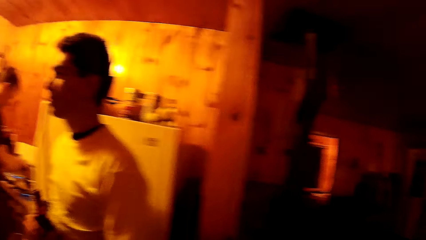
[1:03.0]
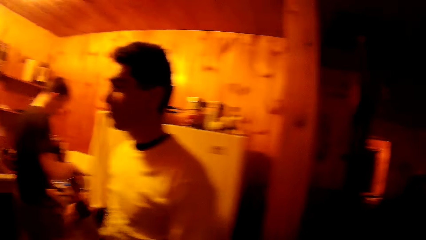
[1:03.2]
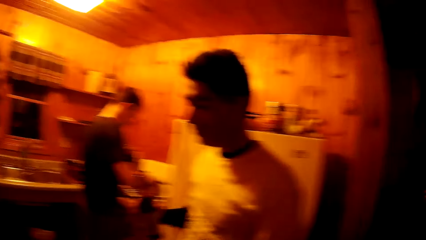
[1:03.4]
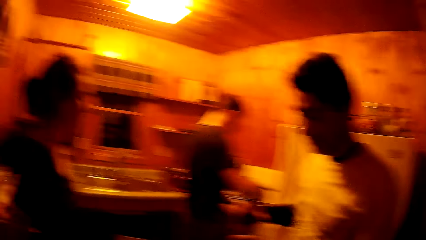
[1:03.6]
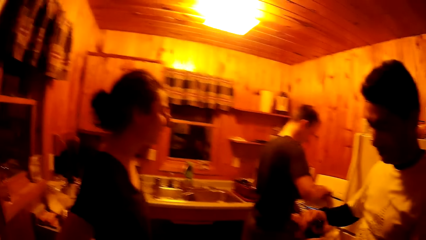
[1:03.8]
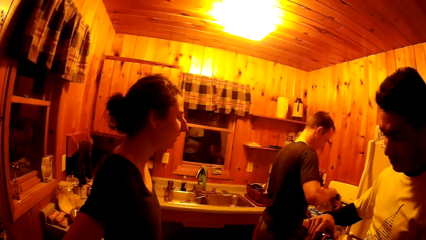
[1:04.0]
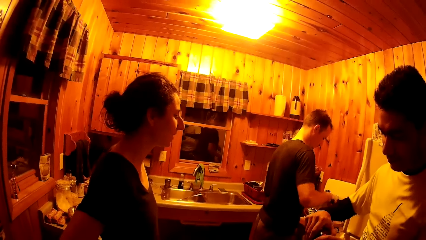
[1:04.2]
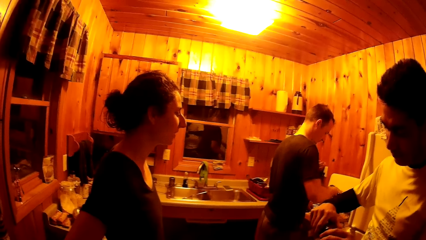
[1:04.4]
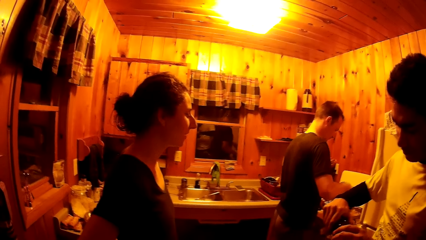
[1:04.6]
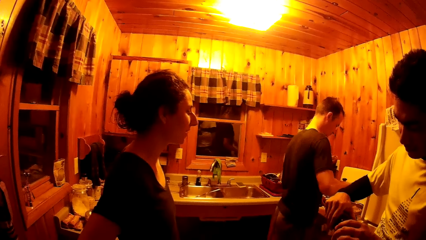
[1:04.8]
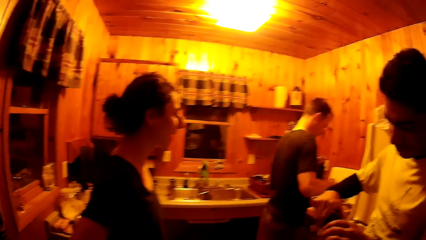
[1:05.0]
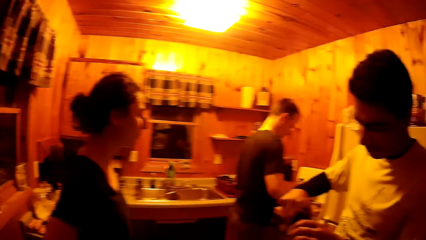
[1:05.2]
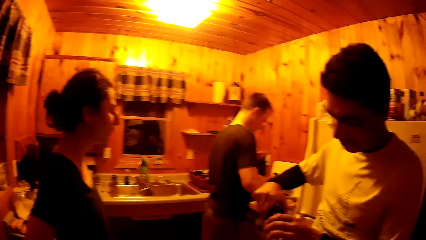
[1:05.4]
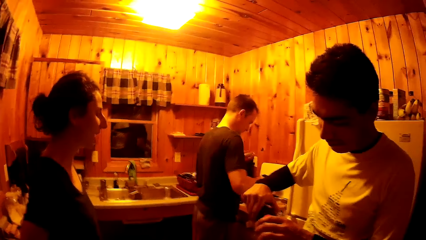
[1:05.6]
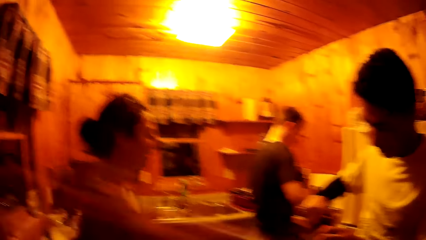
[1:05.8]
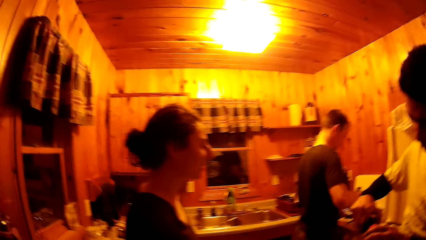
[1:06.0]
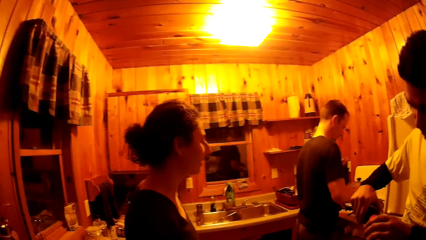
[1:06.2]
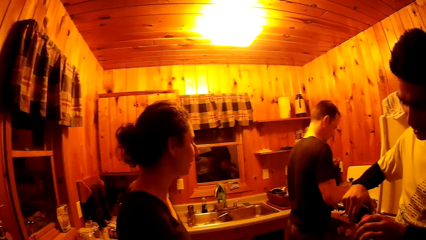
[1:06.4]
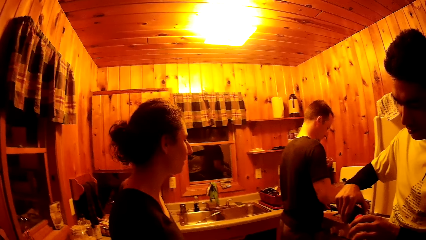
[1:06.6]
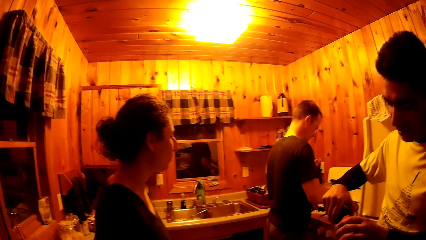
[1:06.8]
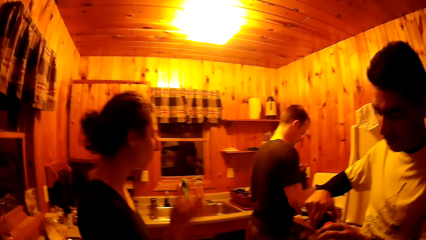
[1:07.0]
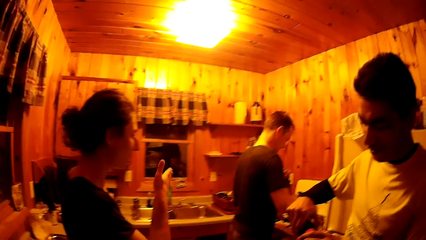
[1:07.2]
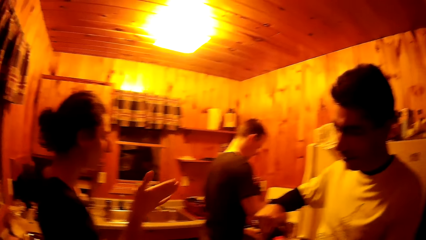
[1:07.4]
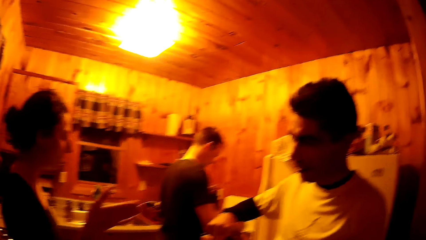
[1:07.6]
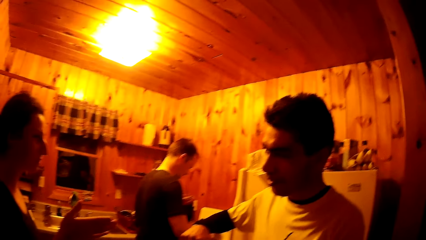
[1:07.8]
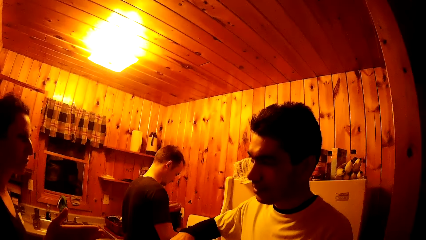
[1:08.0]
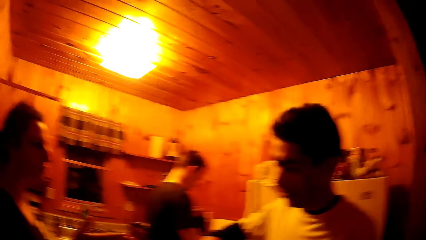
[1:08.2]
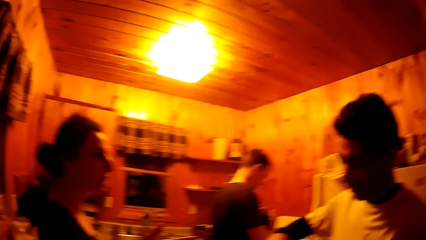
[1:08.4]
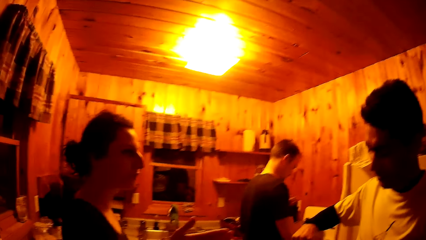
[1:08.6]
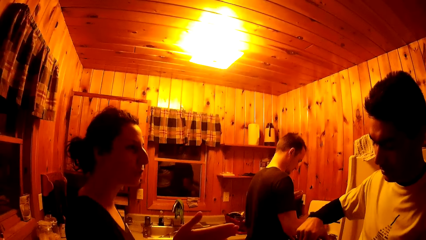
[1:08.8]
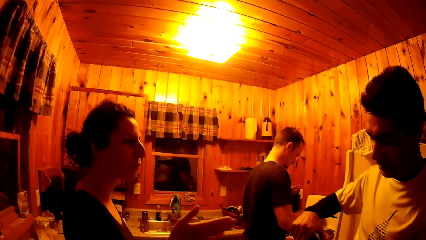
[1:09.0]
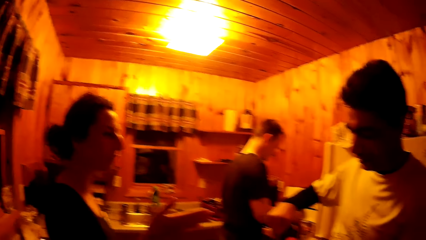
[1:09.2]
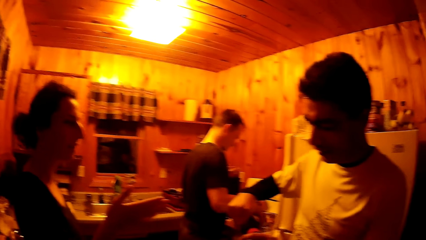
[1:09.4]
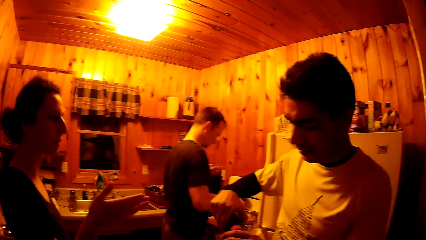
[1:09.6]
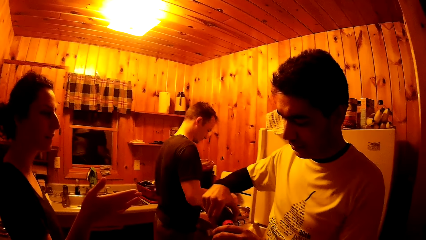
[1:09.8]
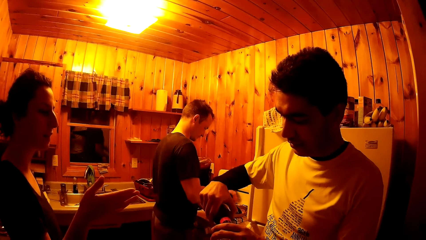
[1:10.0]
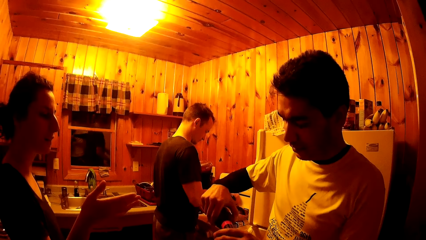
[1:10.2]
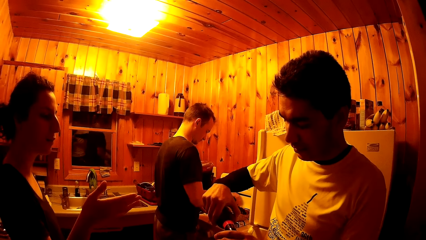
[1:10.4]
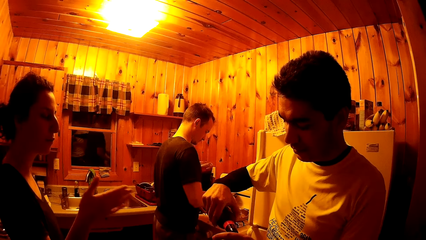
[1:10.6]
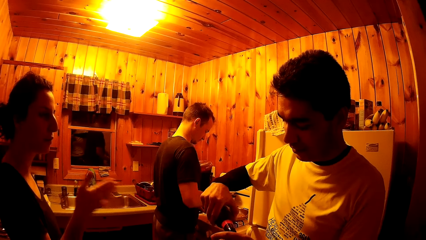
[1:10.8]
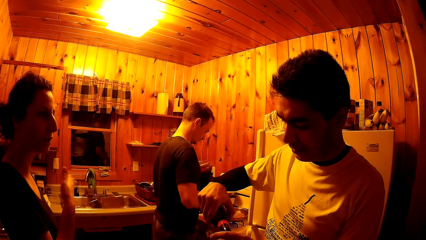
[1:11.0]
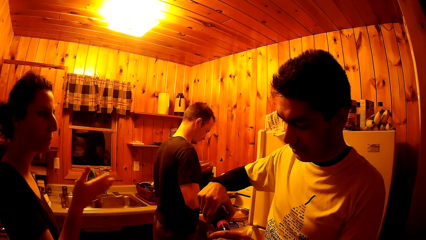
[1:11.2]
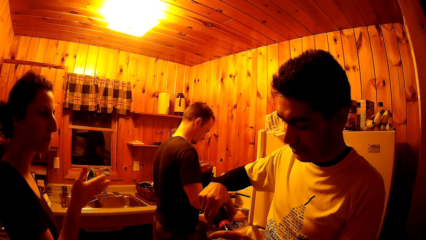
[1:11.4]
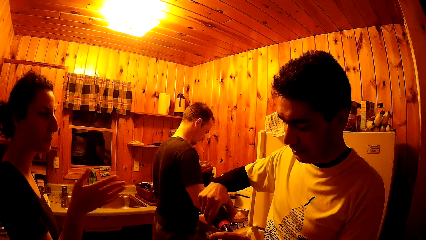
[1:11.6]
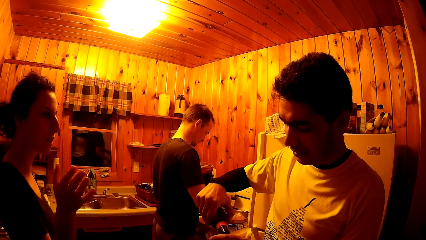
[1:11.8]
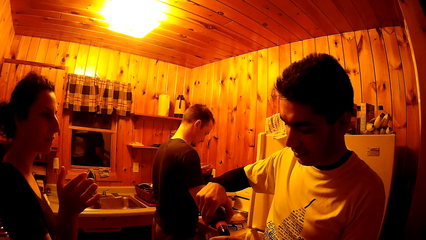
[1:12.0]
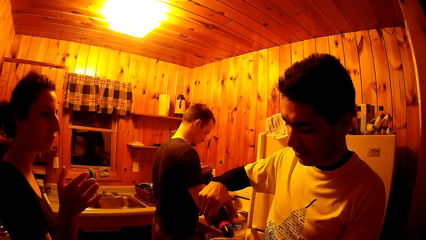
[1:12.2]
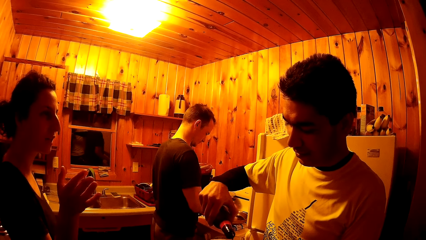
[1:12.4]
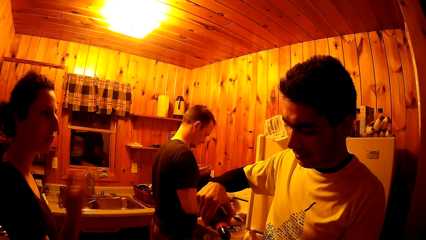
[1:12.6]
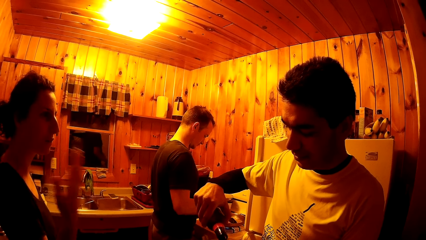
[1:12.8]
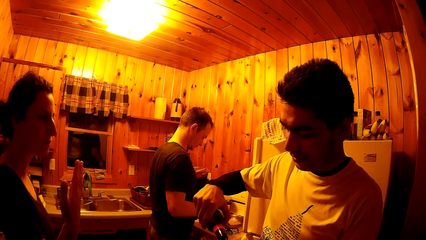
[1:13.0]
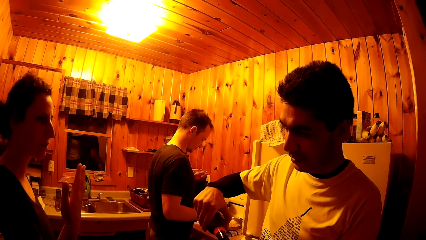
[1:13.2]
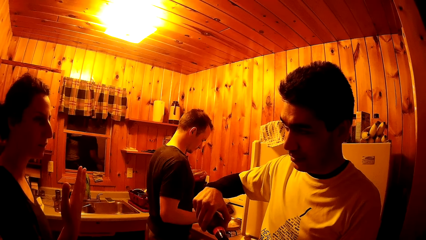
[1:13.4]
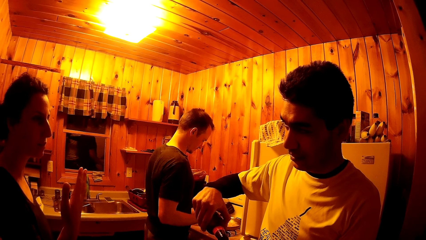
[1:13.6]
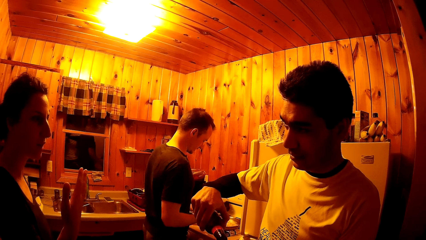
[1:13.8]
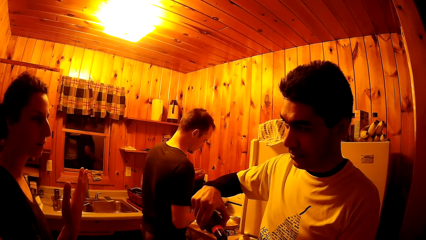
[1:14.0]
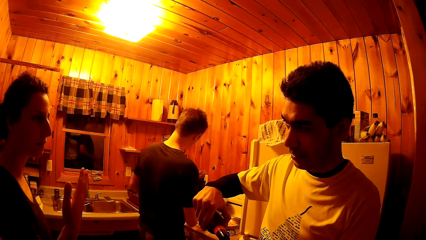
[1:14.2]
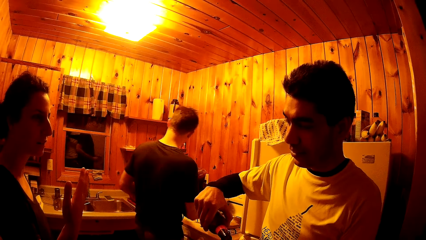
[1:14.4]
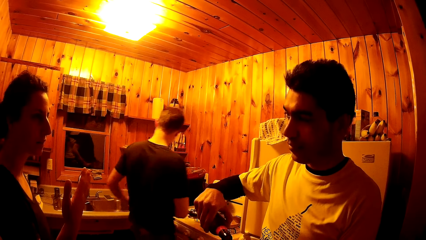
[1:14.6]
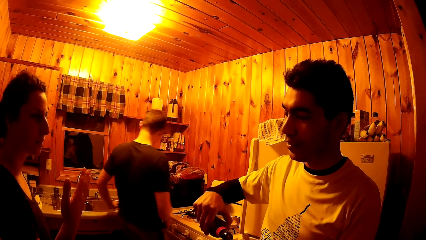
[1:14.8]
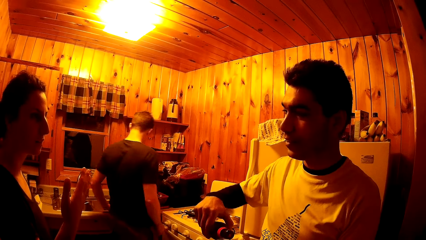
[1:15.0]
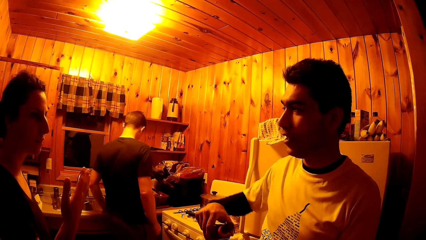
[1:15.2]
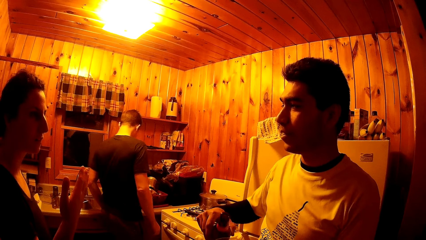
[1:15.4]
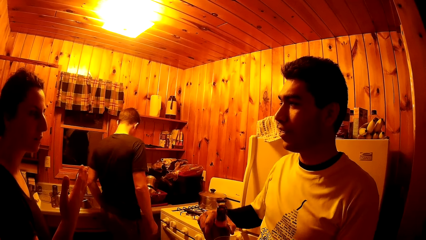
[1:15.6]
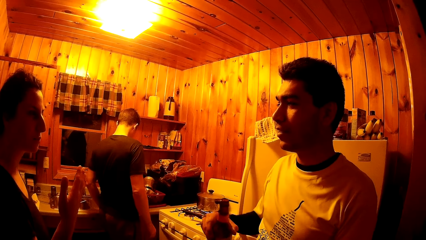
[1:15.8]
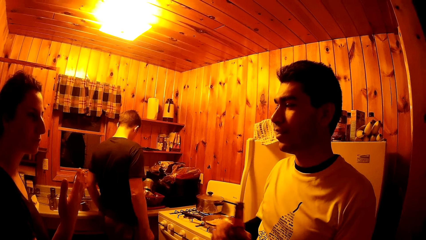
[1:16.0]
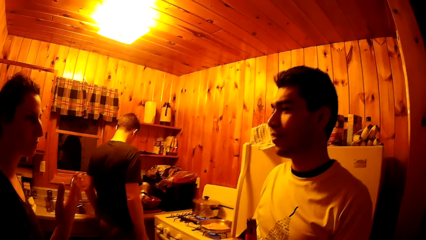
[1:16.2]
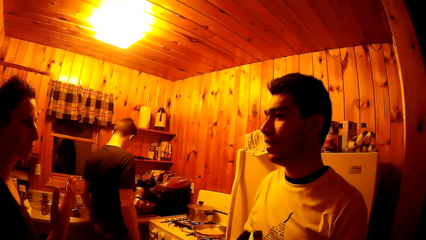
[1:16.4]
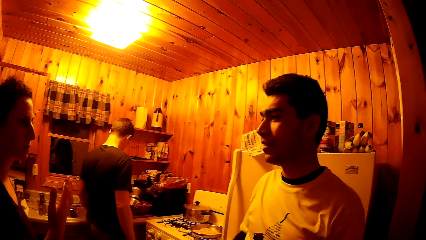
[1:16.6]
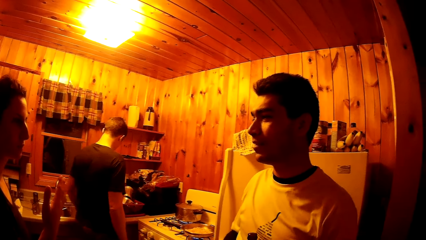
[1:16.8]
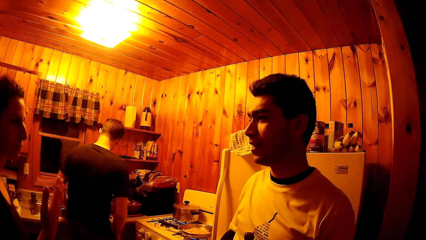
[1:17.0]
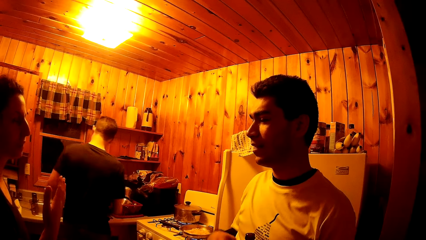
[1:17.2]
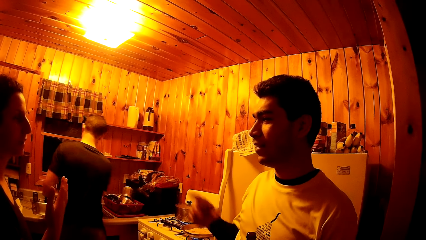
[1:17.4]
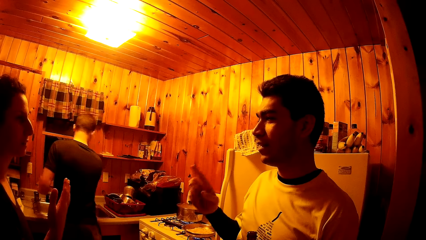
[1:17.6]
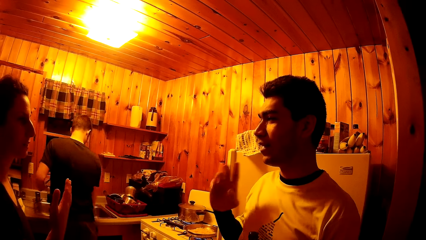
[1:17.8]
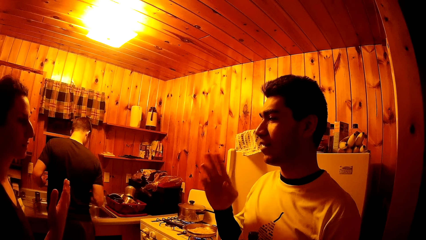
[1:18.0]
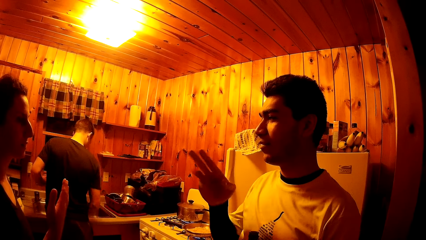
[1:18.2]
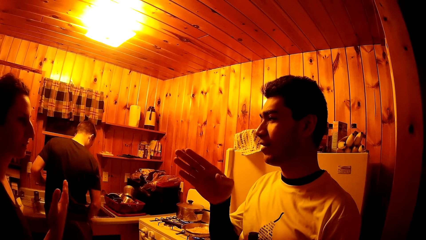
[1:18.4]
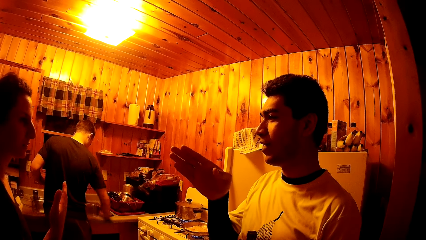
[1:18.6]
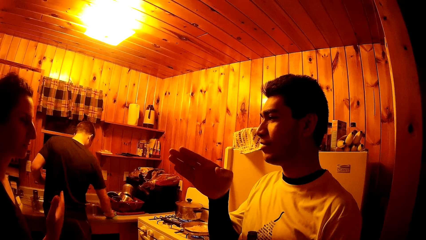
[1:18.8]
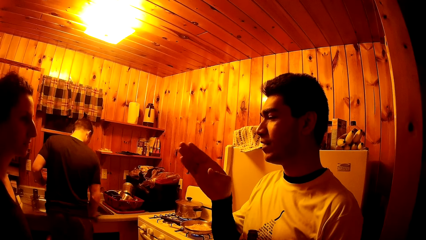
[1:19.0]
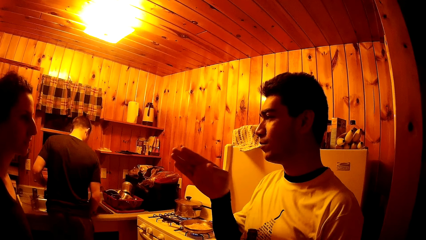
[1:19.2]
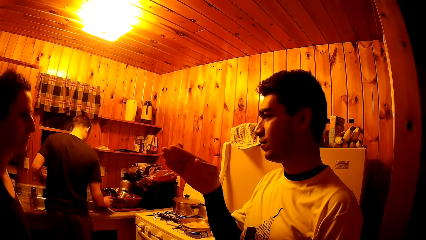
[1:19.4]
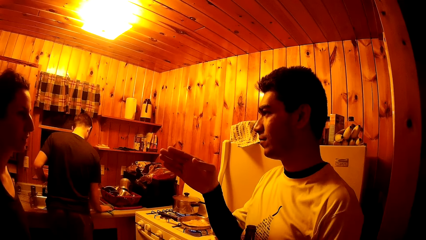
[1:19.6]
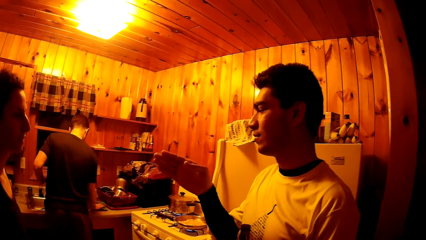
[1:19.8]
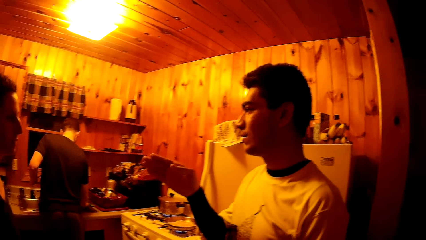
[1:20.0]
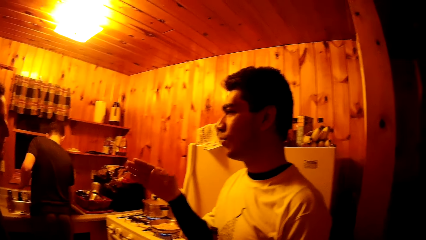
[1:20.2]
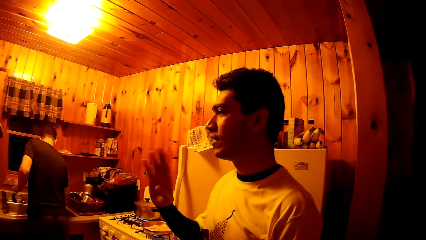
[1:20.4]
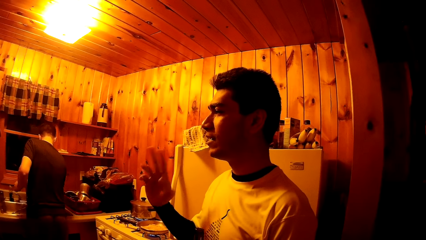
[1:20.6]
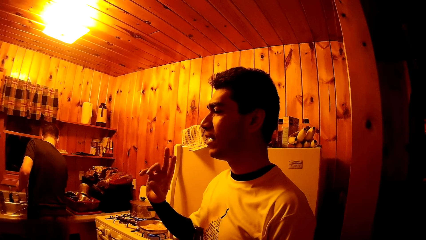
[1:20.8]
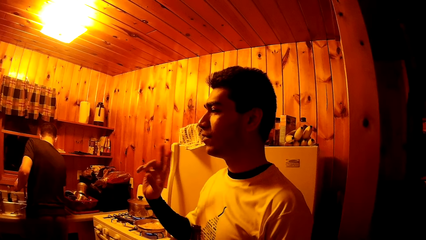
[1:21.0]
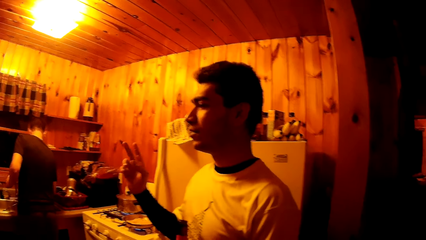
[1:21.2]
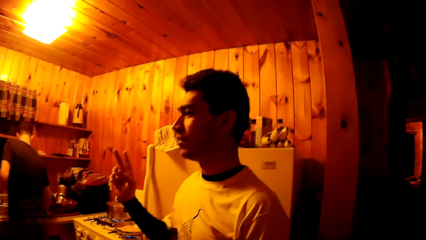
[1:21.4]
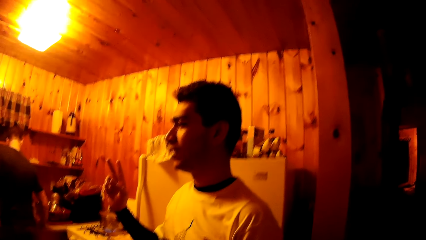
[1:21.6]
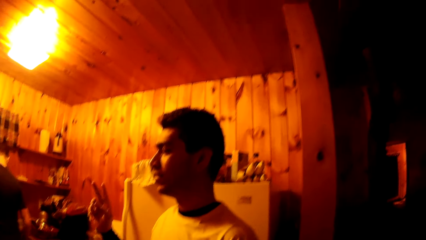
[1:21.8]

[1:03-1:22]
The man pours drink from the bottle in his right hand into the cup in his left hand. Another man goes to the sink and wipes the sink with a towel in his right hand.
